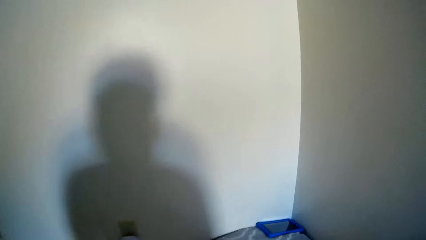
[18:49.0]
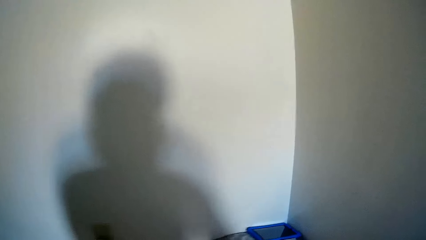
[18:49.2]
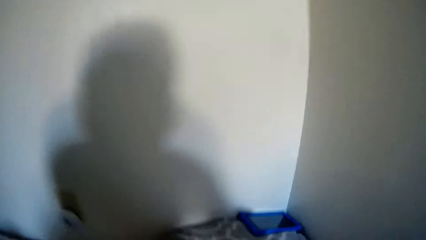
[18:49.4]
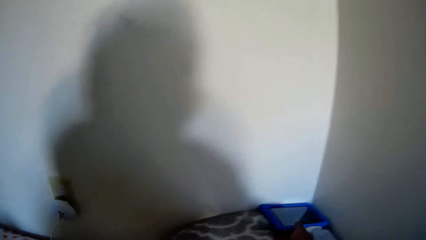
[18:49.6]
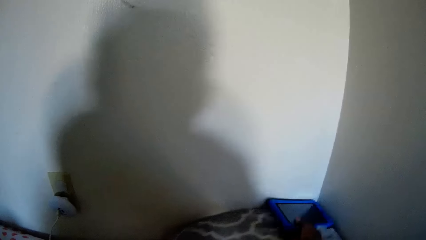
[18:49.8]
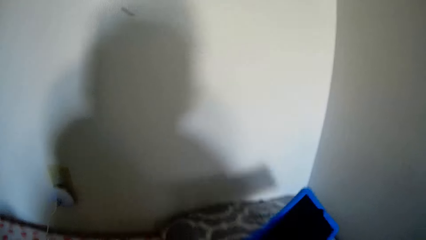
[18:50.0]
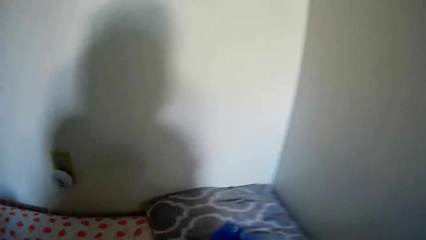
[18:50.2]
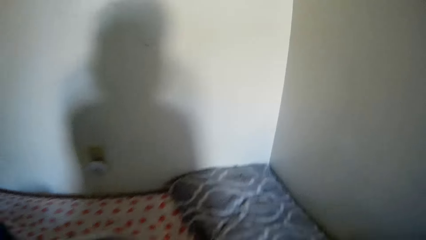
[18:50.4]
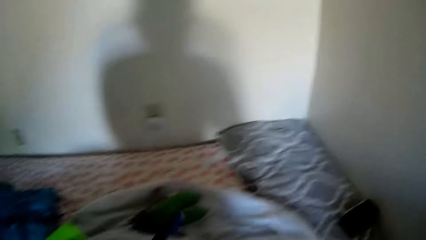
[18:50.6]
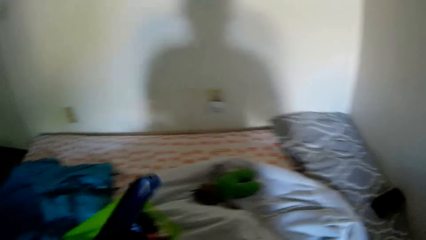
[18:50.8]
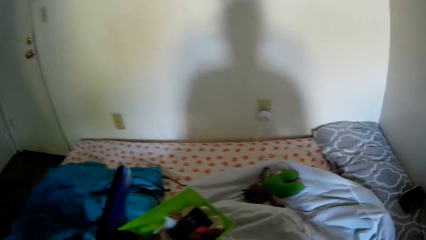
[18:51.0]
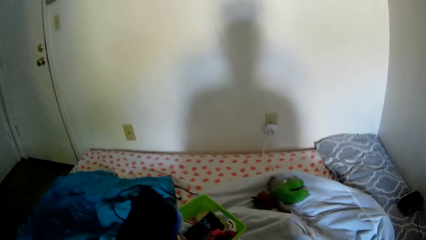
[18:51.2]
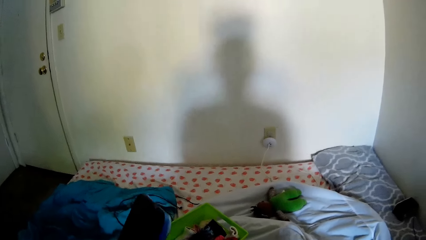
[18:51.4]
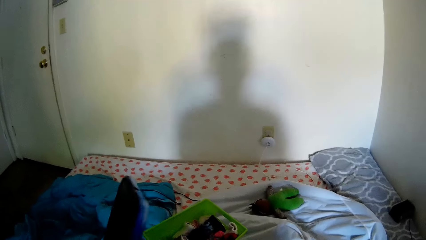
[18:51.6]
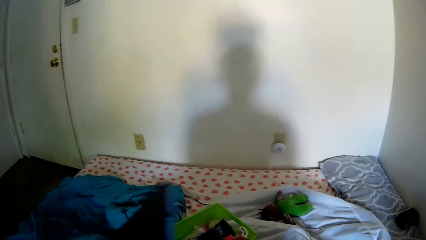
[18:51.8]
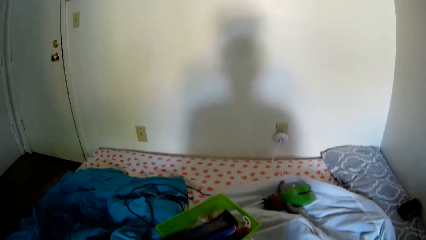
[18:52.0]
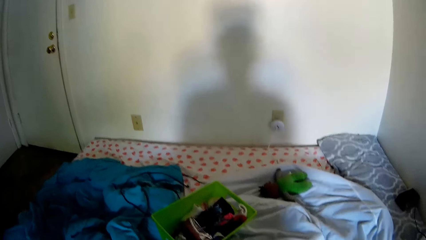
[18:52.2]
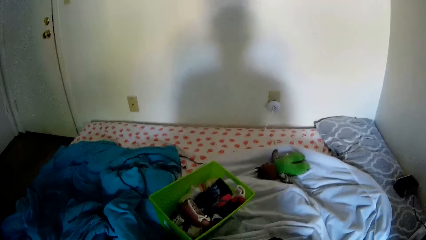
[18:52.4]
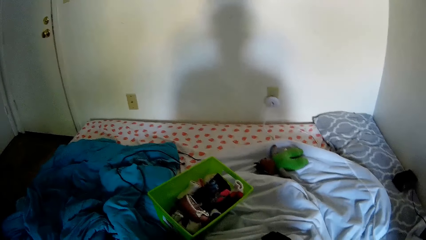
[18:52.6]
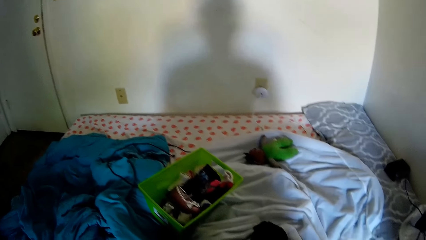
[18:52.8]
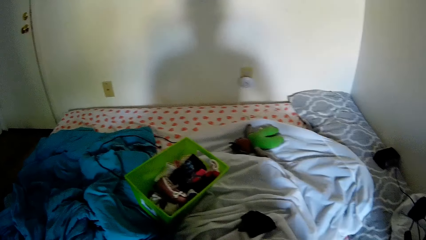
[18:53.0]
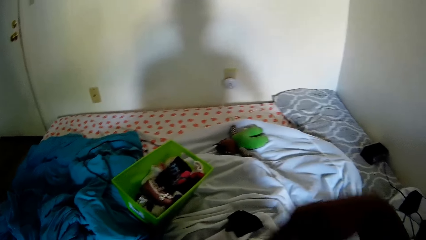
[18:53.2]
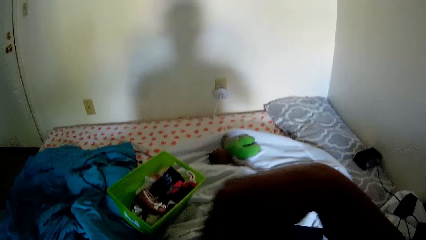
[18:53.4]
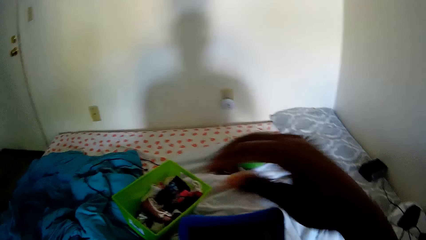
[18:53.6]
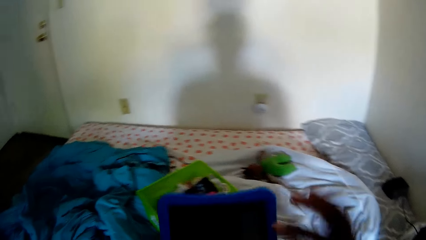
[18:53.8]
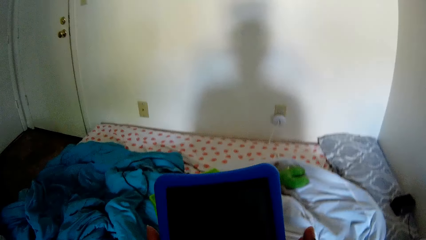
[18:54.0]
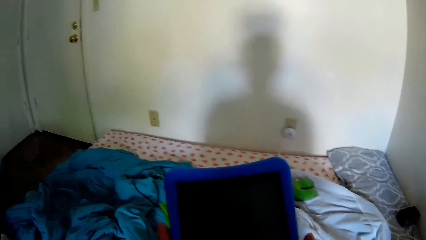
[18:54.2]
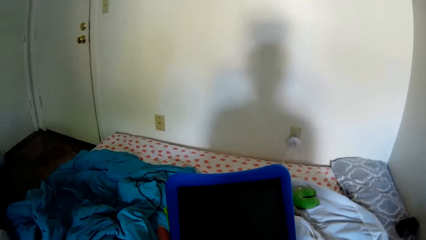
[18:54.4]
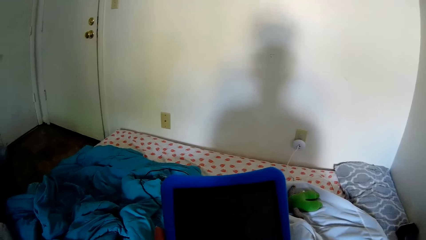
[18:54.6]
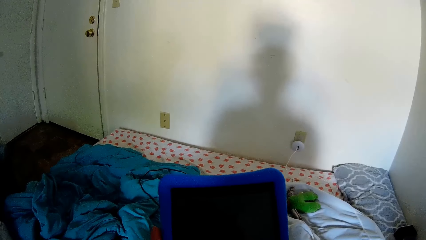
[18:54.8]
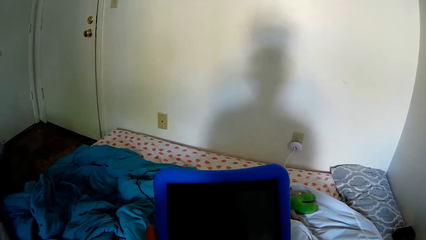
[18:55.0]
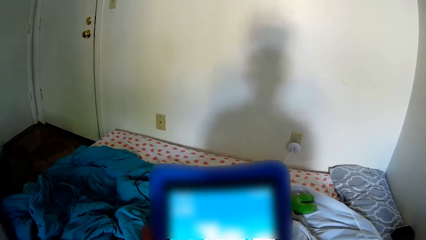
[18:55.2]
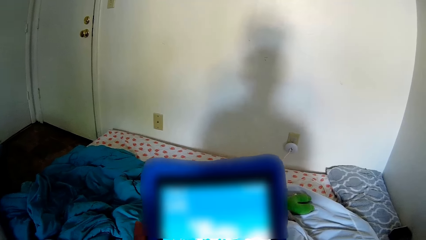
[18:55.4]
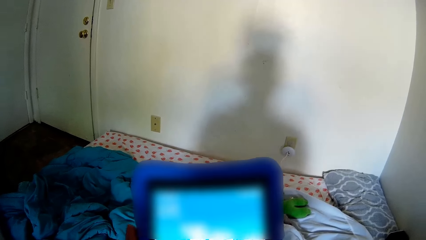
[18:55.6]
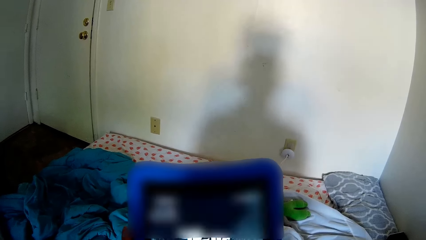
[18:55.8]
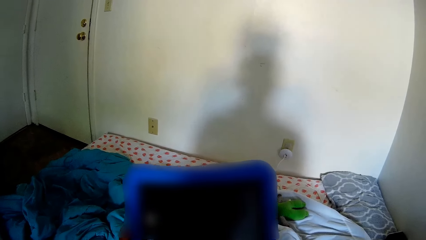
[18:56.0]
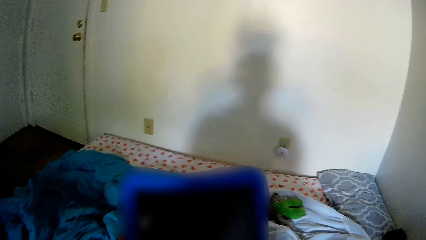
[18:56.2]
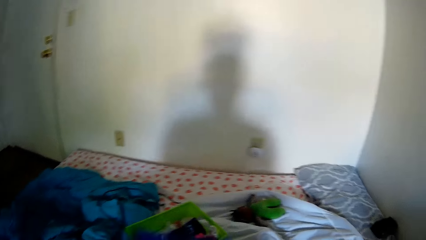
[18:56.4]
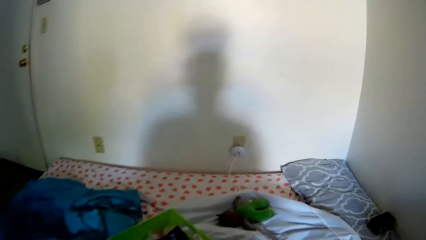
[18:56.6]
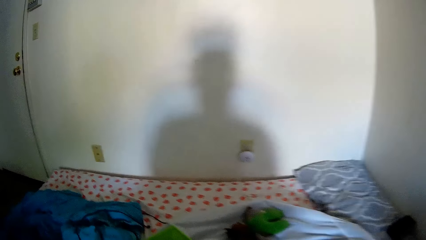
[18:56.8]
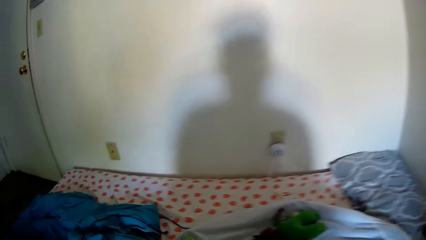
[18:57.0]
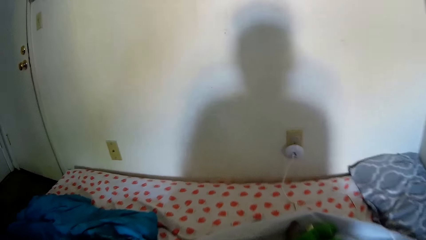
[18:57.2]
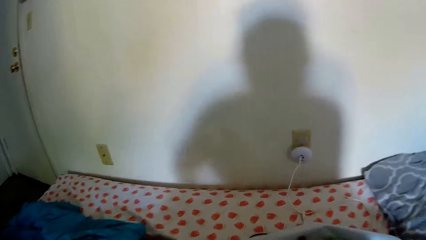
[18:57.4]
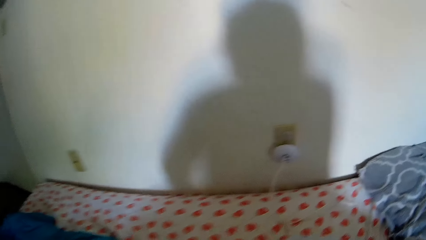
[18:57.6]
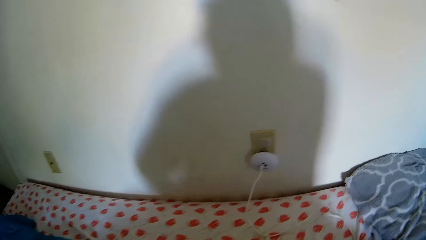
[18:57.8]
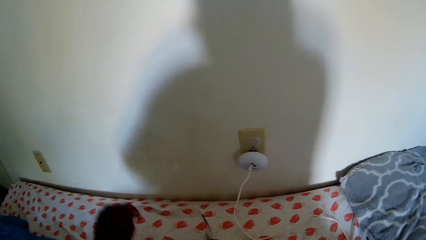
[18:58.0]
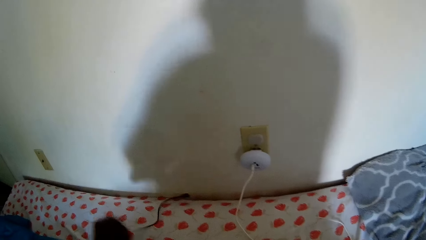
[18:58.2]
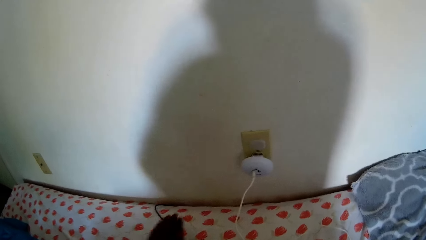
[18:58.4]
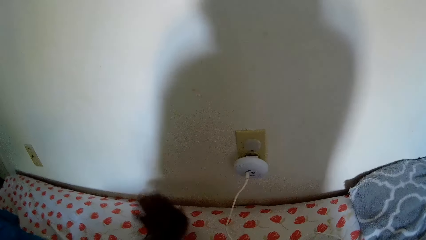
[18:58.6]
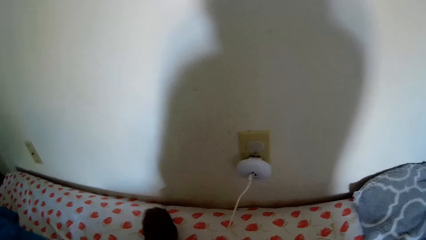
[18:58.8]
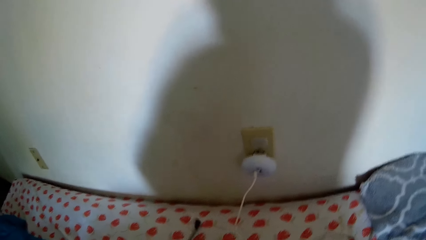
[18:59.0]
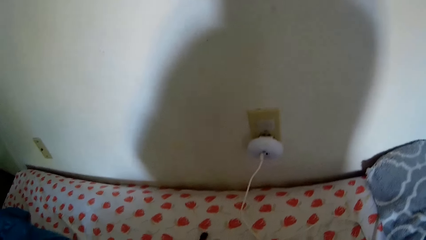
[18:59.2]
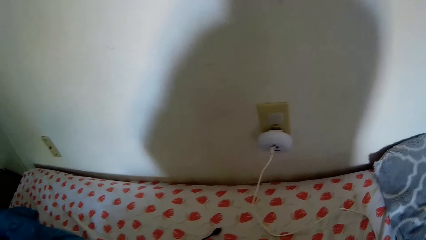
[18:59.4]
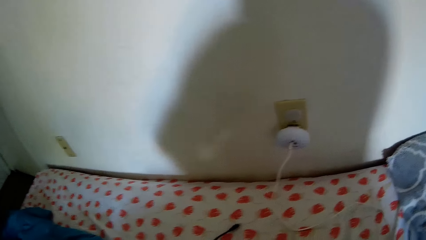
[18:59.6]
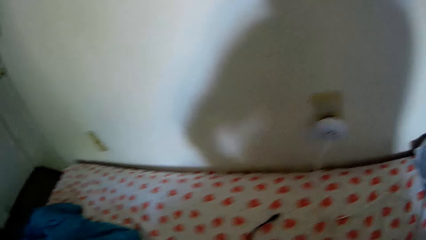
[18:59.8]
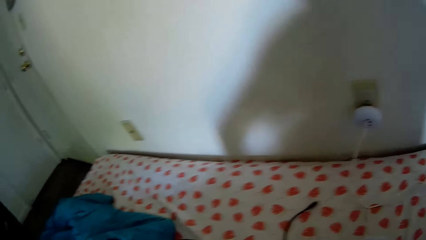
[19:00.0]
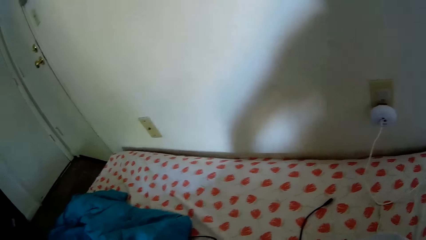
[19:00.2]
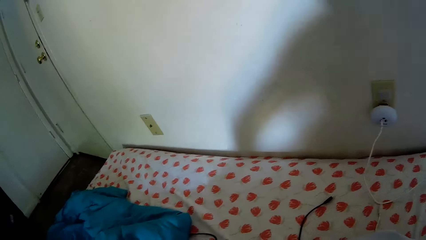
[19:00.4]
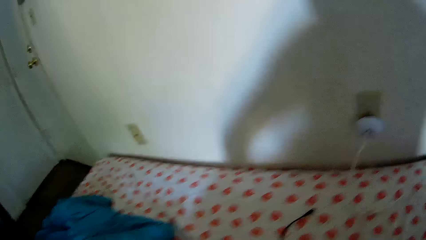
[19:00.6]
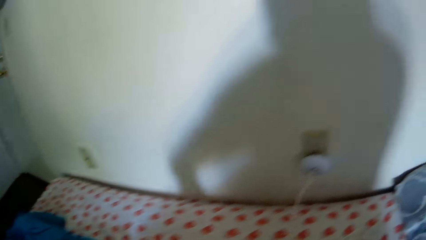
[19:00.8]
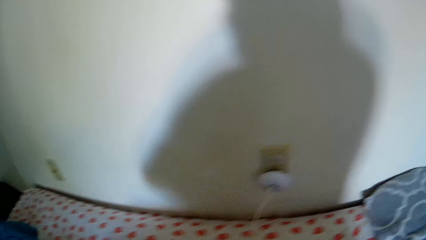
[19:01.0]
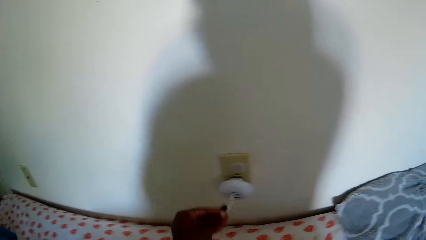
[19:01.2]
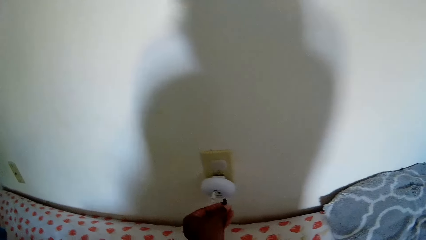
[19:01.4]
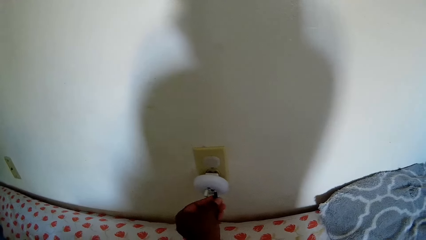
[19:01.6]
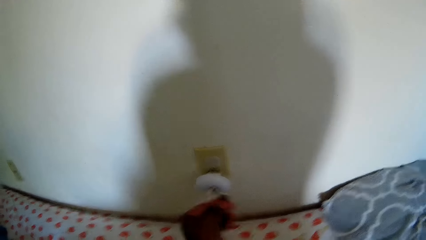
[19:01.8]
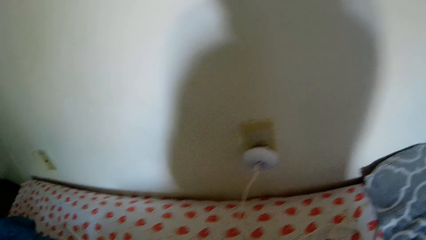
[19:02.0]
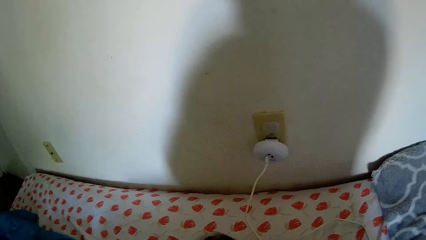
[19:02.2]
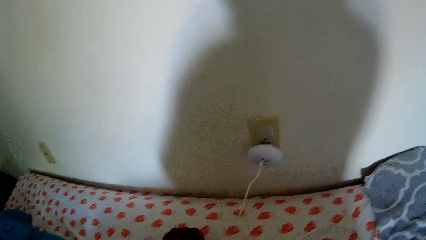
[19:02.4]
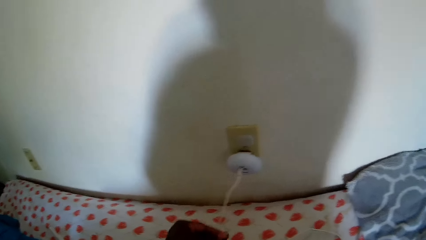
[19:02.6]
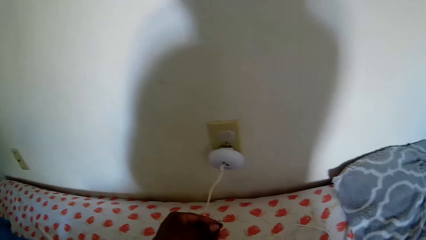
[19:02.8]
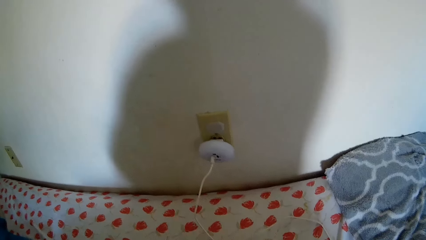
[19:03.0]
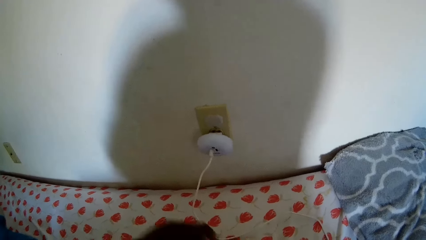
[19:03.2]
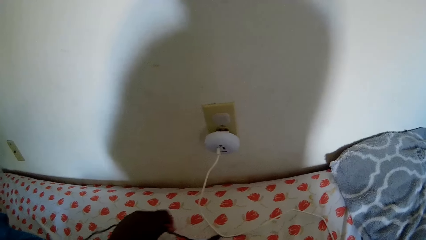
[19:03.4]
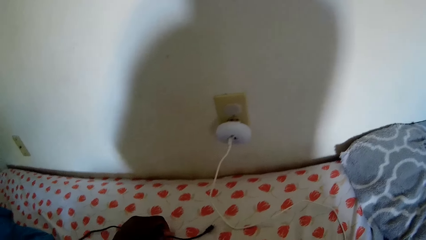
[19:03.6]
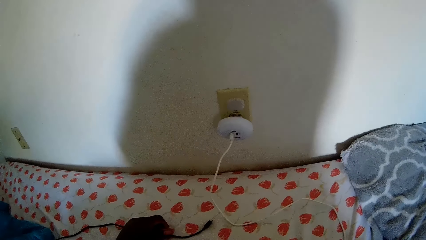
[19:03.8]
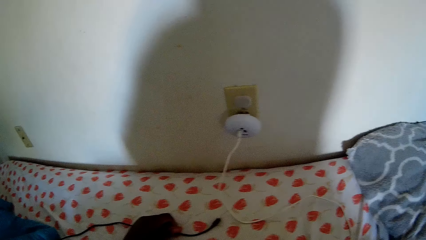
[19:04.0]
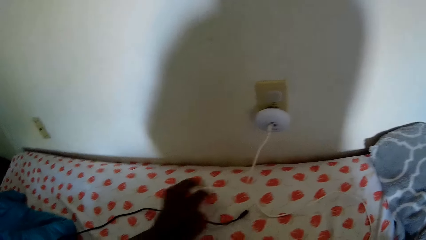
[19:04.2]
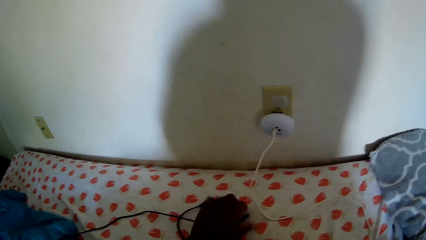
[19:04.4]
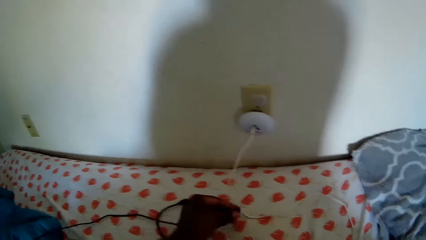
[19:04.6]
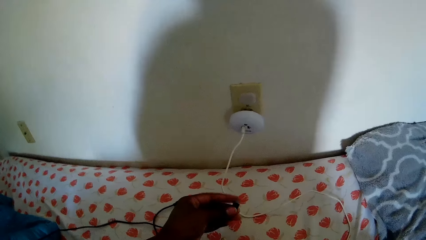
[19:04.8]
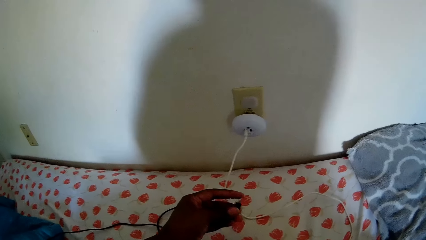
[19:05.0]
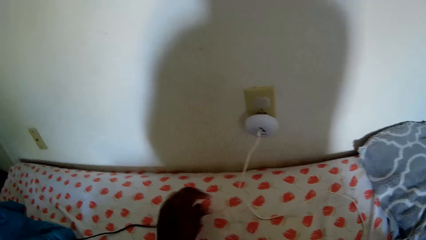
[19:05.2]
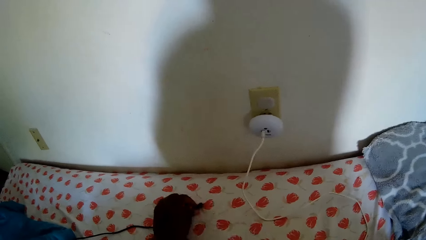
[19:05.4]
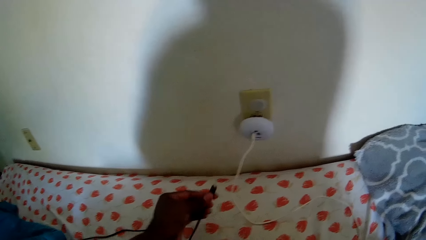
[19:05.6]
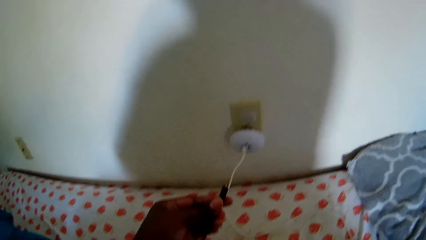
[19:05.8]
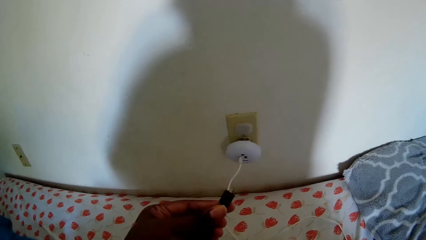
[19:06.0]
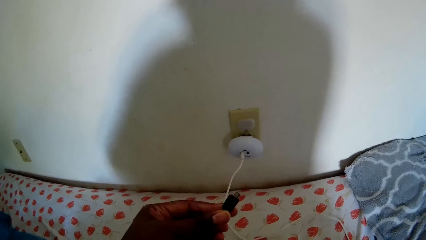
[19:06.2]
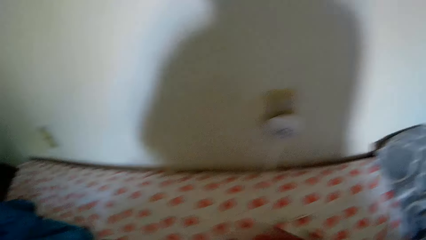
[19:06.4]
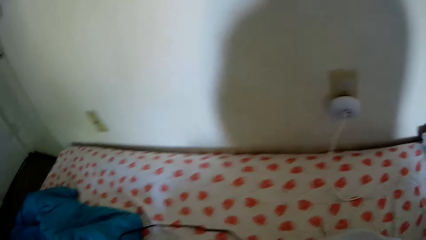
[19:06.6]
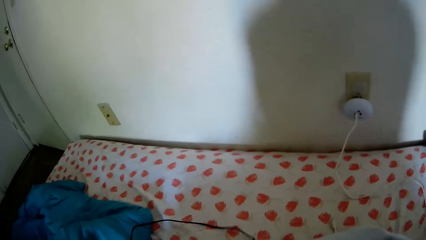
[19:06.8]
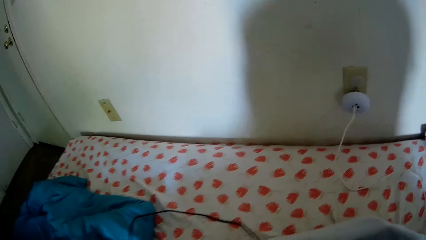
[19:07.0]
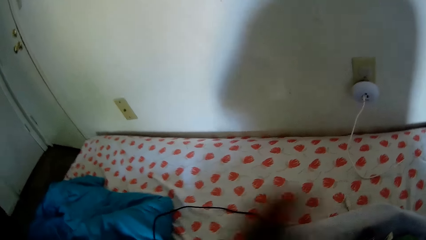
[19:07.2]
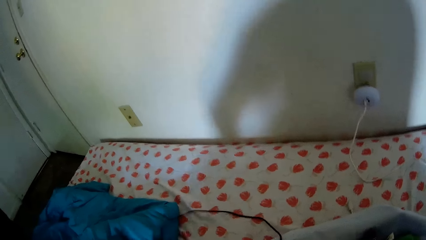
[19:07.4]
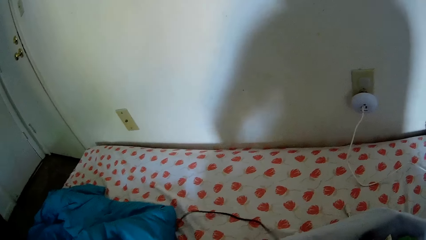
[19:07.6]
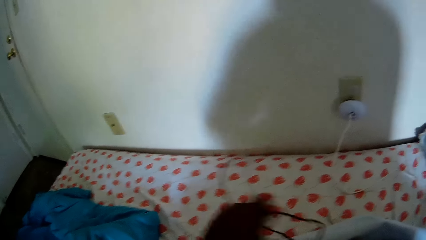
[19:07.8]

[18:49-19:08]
The camera wearer picks up a phone from a pillow with her right hand. She passes the phone to her right hand. She talks. She operates the phone with both hands. She touches the phone. She positions a cord on a bed with her left hand. She picks up the charging cable. She puts the charging cable on the charger. She holds the cord with her left hand. She removes the charging cable from the charger. She adjusts the charging cable. She puts down the charging cable. She picks up the charging cable with her left hand. She checks the ports of the cord with her left hand. She puts down the charging cable. She picks up the charging cable with her left hand.
